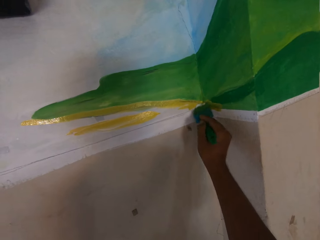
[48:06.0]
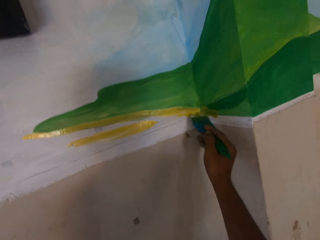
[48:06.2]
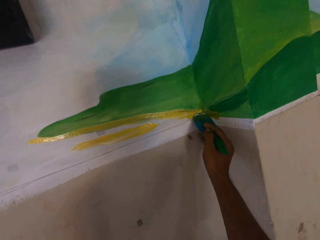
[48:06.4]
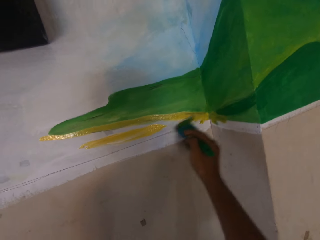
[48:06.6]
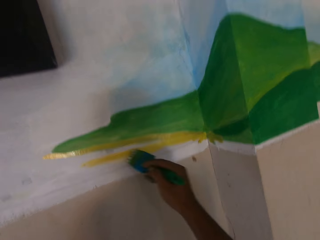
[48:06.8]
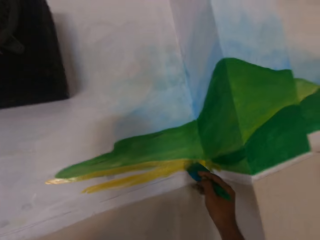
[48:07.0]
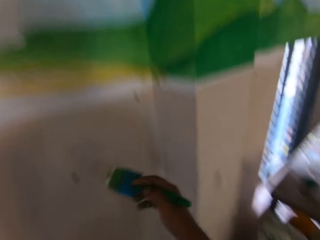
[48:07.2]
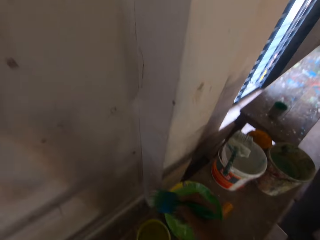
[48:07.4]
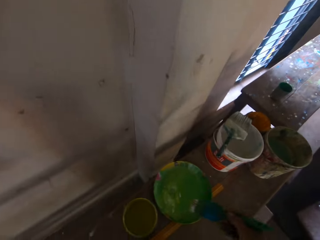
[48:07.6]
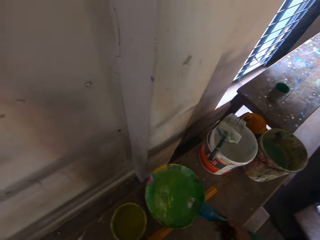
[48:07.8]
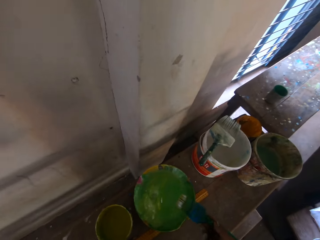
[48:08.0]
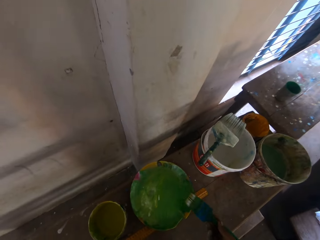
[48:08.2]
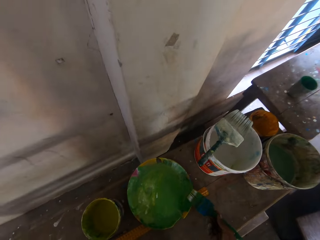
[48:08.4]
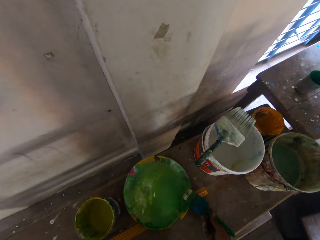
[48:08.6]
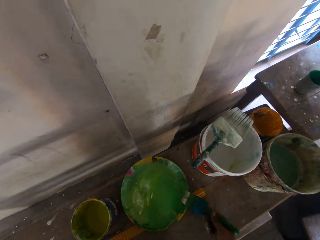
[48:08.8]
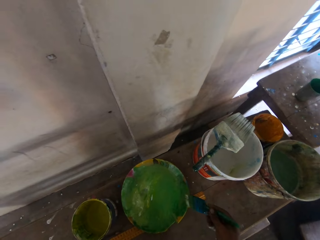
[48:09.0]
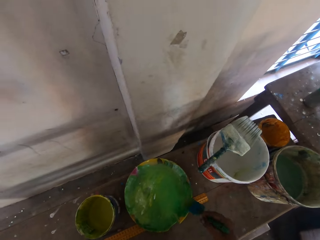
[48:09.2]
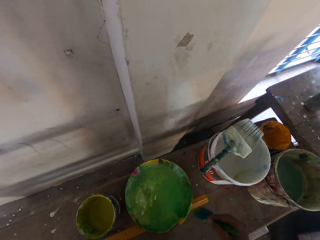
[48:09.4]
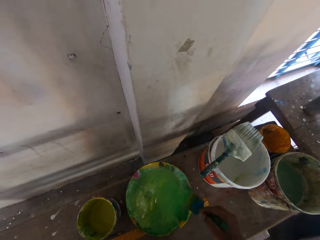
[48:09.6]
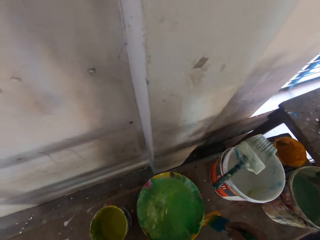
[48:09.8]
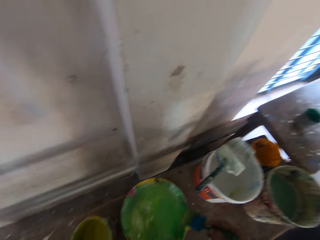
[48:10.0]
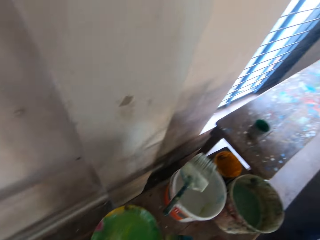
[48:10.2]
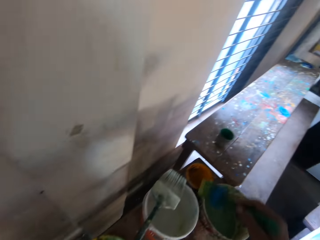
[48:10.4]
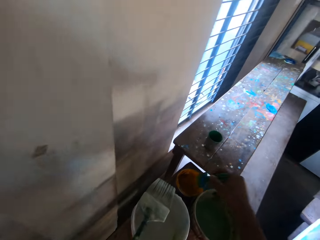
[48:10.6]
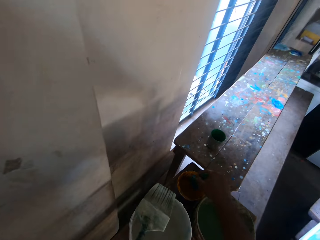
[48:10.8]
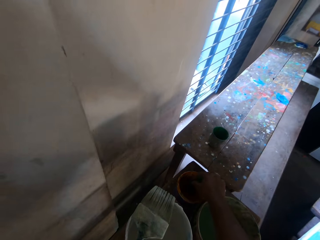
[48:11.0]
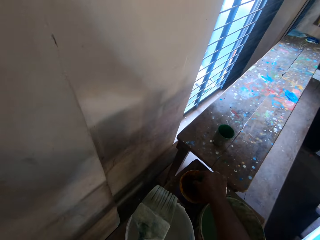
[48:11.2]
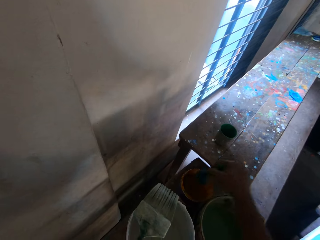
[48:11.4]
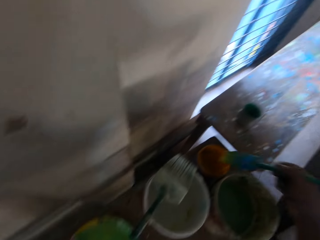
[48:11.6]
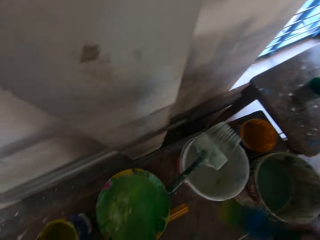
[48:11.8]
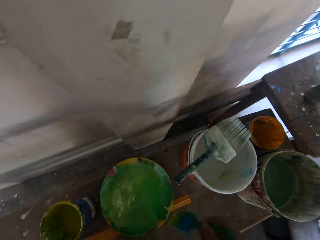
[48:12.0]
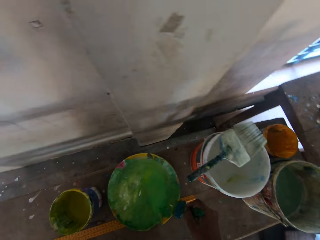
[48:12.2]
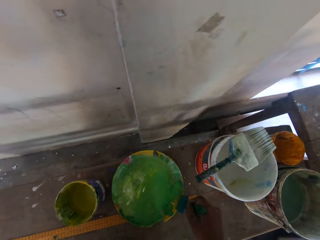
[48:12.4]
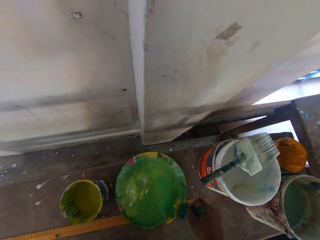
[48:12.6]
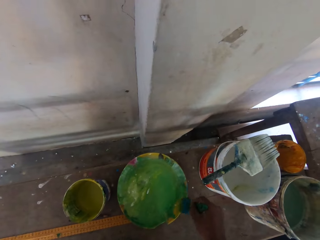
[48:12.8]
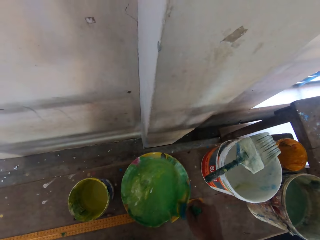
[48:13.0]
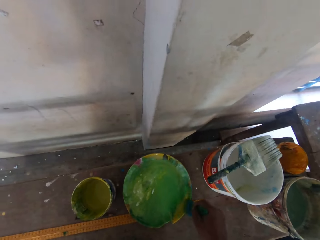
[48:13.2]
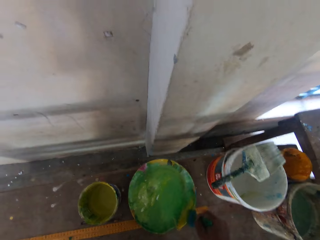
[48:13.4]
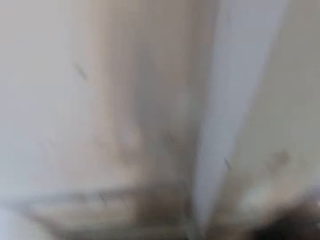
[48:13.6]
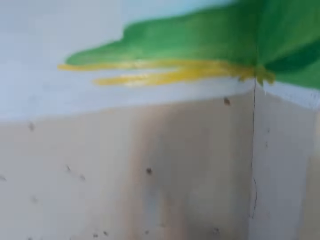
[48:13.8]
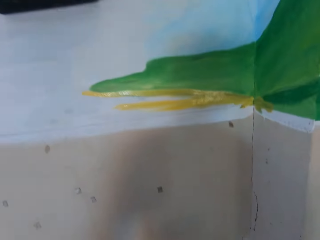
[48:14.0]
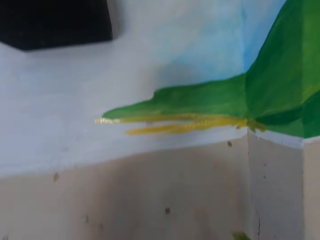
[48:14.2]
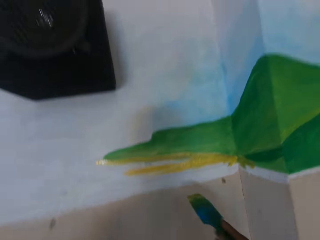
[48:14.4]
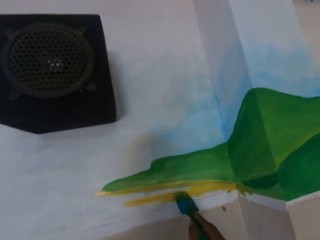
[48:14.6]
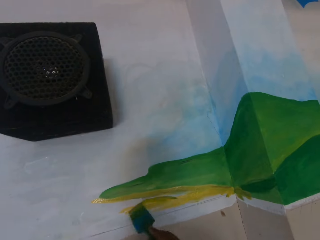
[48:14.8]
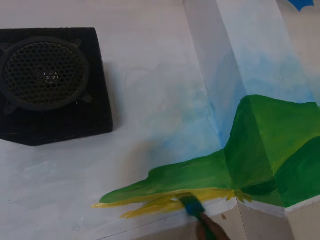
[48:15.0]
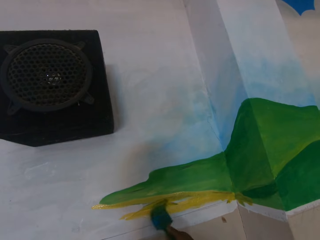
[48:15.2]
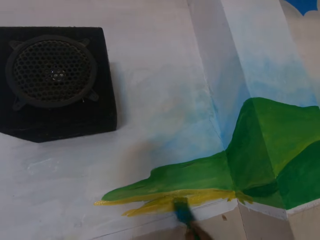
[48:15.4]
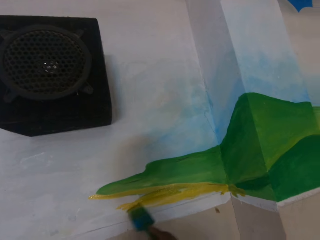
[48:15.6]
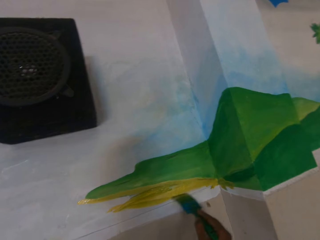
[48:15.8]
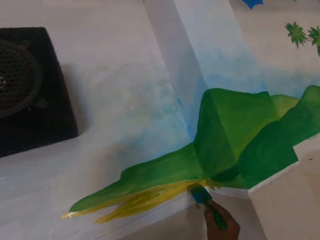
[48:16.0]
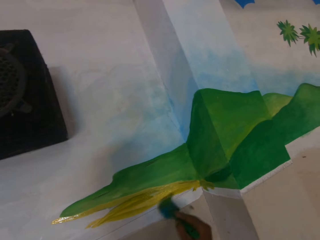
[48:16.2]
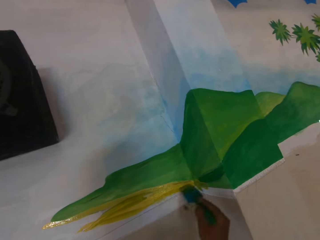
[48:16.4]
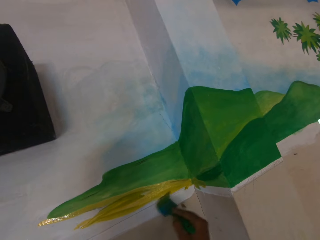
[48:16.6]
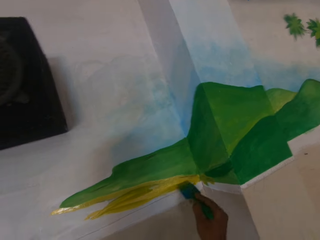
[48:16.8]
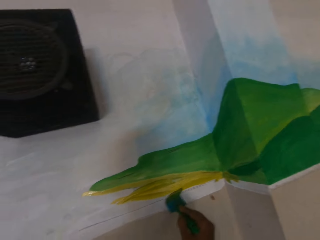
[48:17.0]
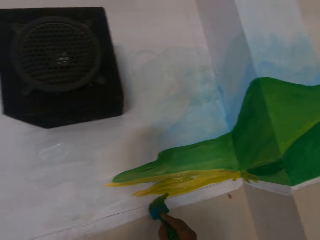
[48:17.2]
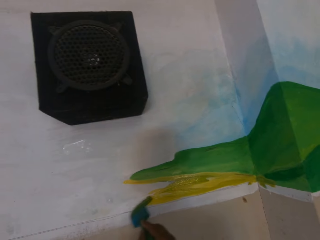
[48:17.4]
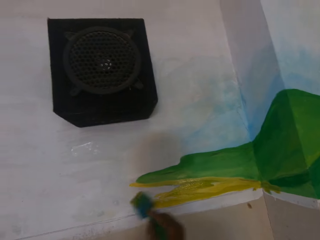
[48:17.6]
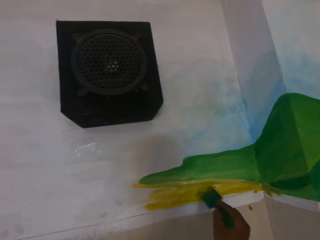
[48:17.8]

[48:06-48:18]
The camera wearer rubs the brush on the paint bowl or bucket with his right hand. He applies some paint from the paint container on the brush in his right hand. He rubs the brush on the paint bowl with his right hand. He paints an image on the wall with the brush in his right hand.

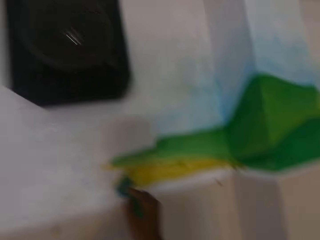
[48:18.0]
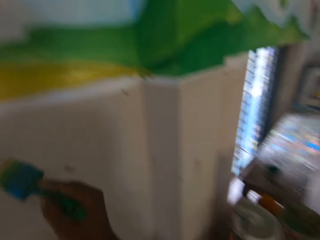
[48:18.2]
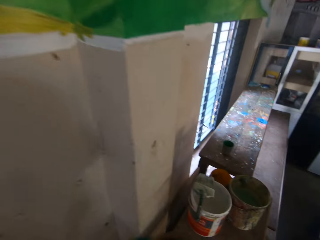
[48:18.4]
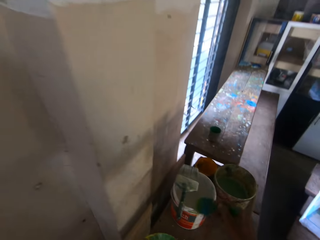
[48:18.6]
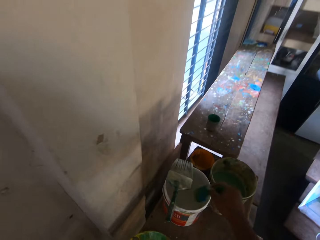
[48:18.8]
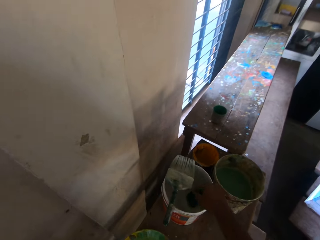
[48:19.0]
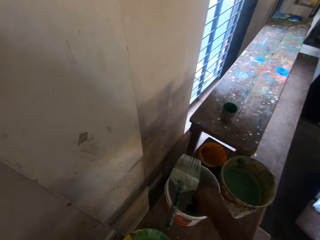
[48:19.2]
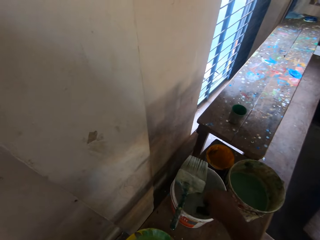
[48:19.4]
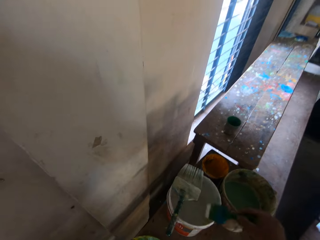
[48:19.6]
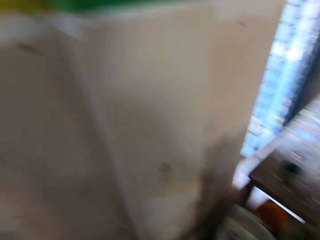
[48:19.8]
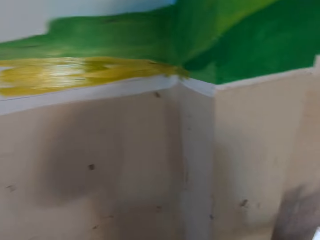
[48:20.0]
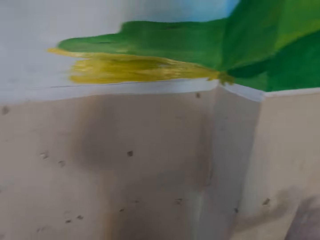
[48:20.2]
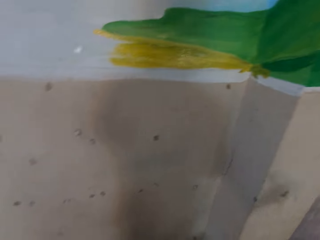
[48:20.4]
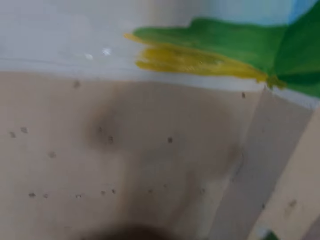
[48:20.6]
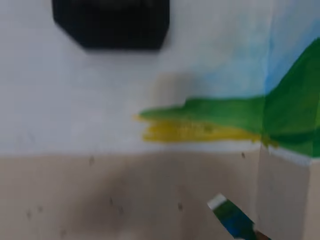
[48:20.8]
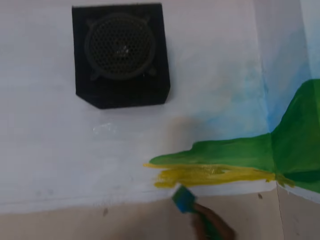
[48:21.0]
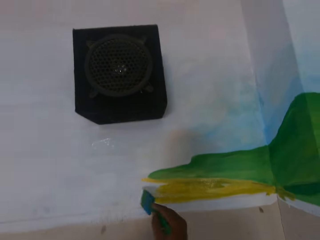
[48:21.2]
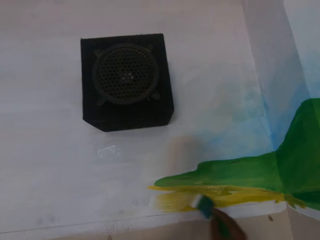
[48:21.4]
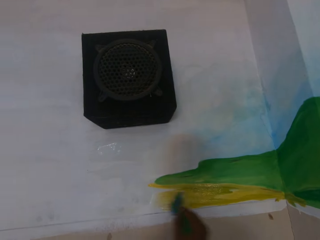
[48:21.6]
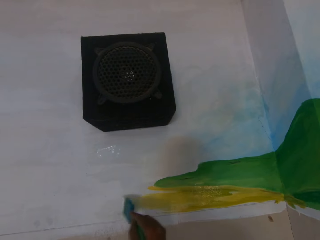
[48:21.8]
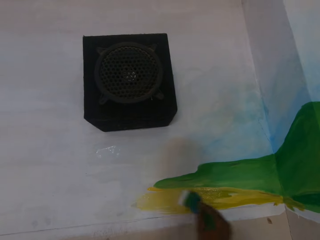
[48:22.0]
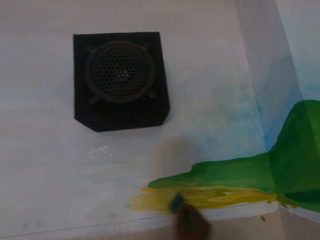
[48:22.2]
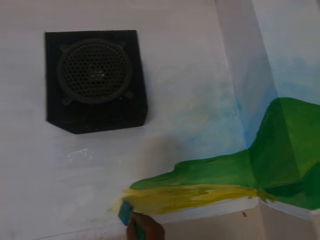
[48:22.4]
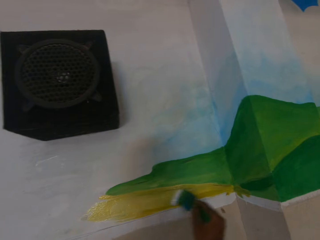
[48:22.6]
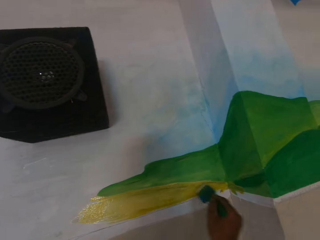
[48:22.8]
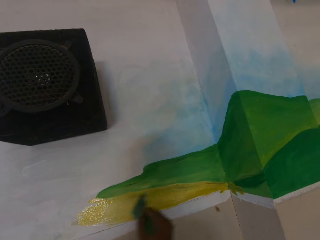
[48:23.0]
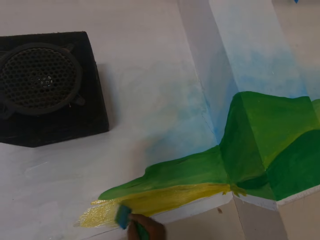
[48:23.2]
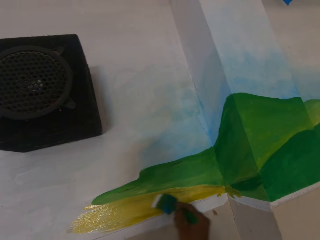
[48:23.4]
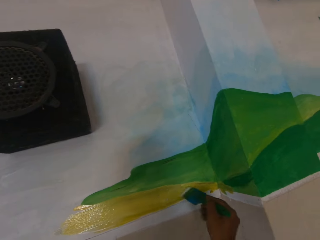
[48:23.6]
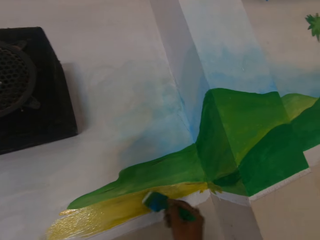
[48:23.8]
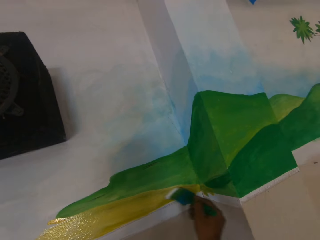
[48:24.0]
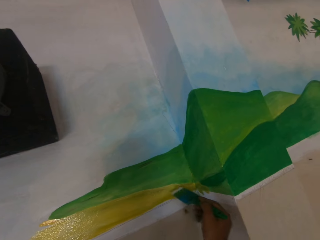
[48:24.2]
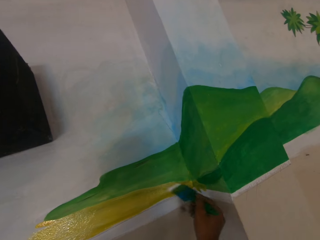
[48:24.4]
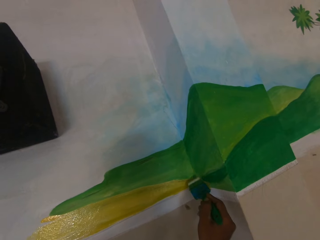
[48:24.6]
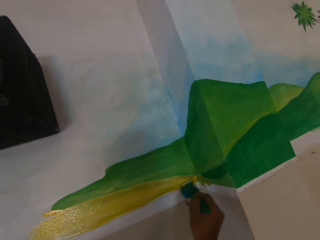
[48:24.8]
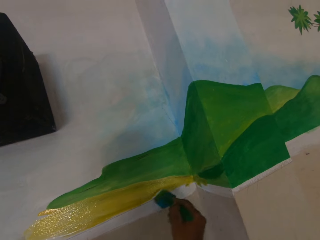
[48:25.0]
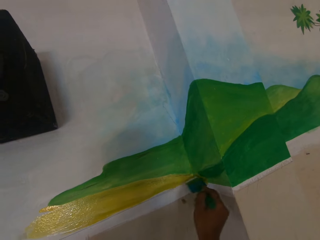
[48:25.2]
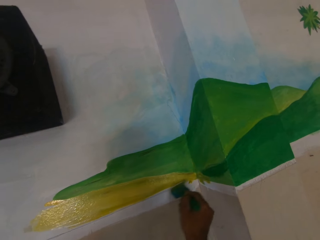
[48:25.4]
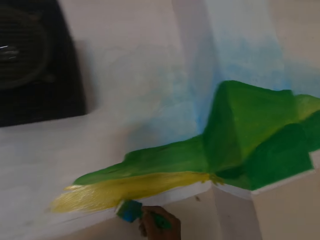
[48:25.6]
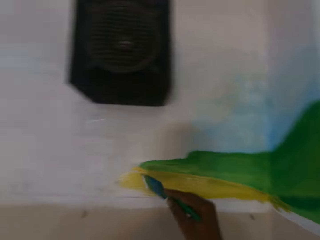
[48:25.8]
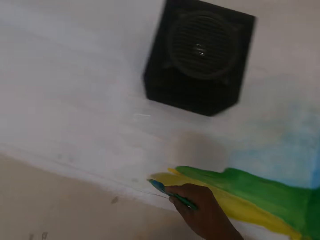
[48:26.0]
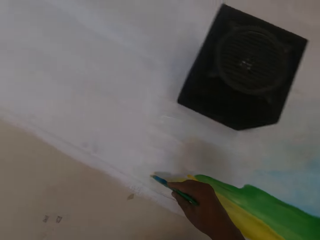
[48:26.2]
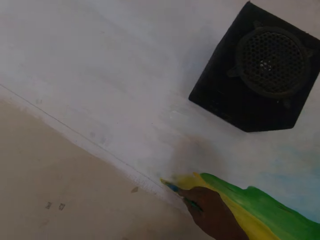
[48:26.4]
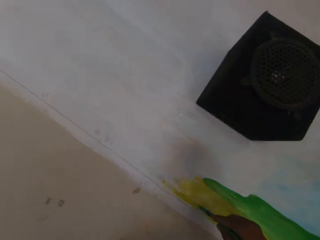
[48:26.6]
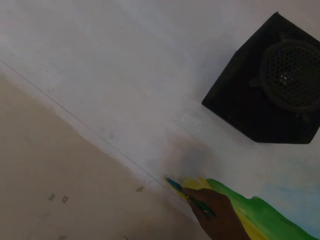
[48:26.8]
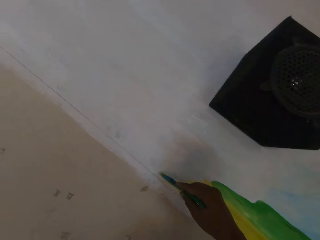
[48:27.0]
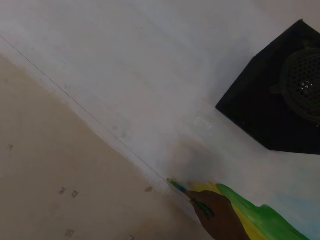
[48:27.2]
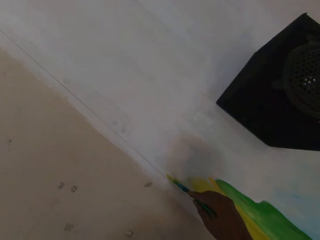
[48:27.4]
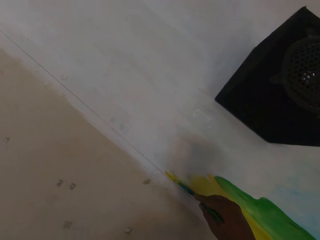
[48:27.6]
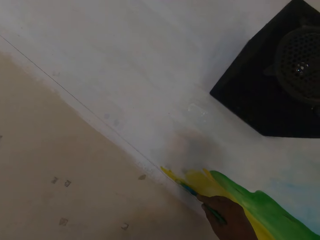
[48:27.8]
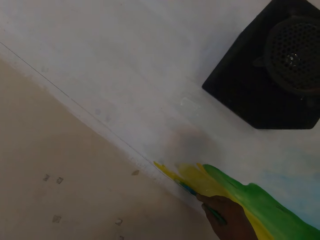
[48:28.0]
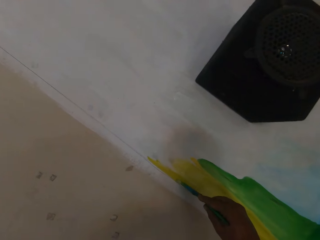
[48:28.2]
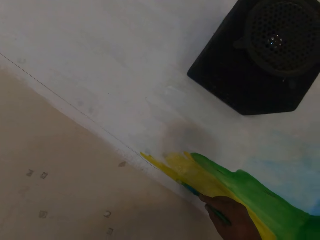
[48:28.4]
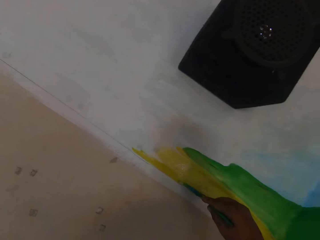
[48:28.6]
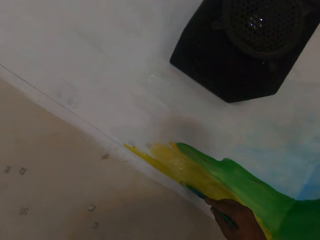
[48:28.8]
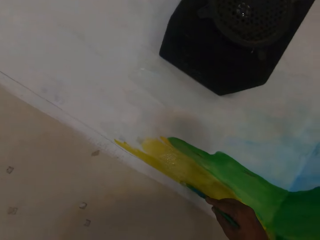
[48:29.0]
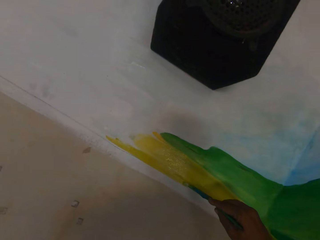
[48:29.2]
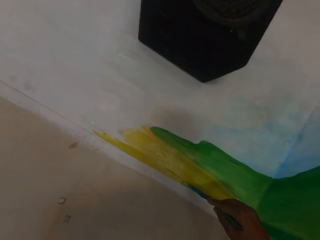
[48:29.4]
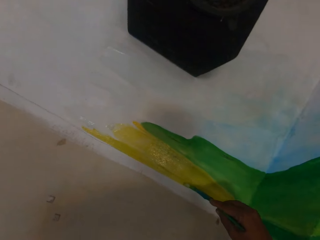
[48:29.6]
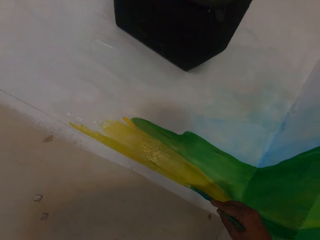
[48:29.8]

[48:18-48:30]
The camera wearer applies some paint from the white paint bucket on the brush in his right hand. He paints an image on the wall with the brush in his right hand.
